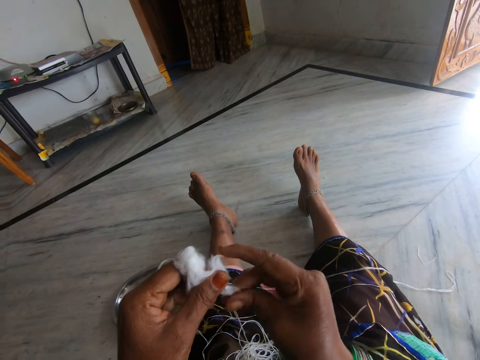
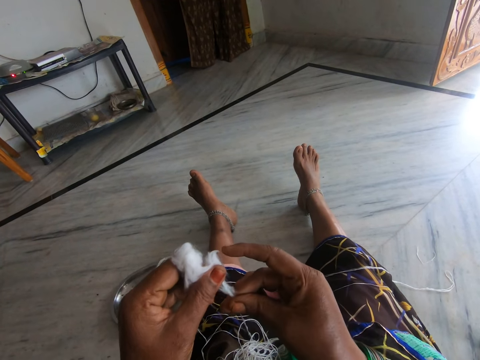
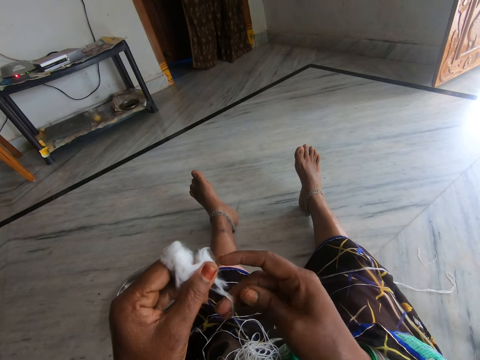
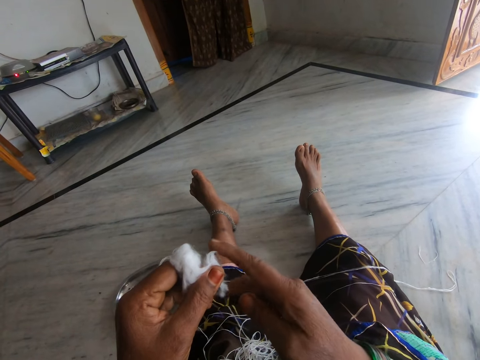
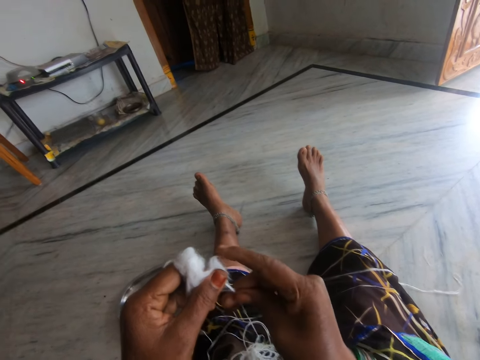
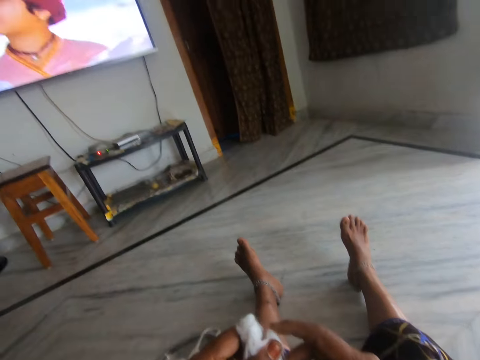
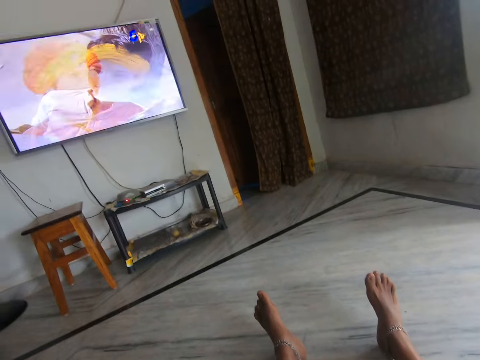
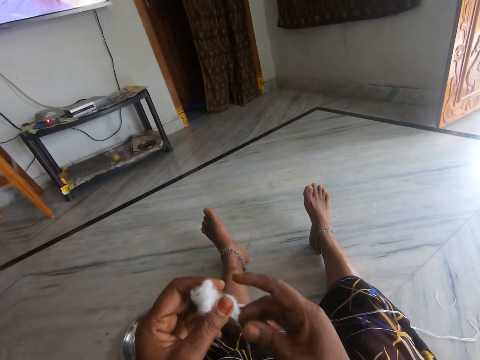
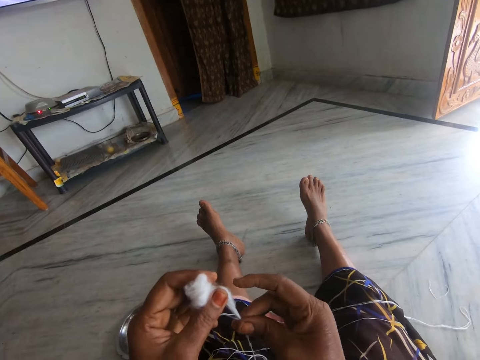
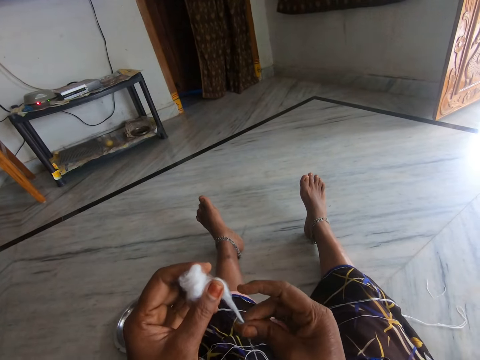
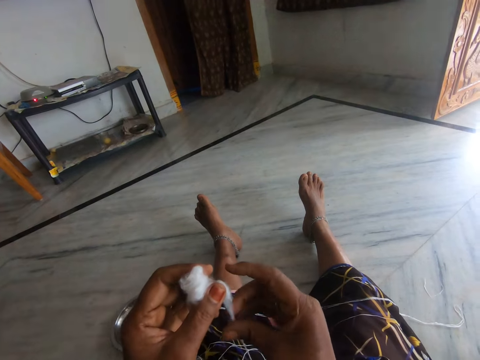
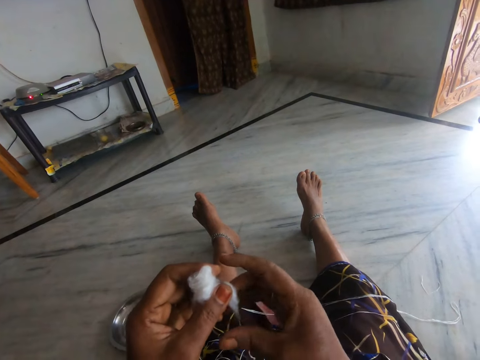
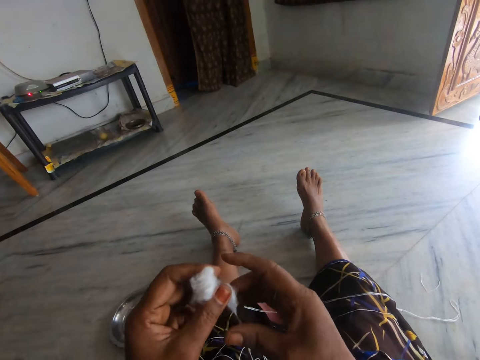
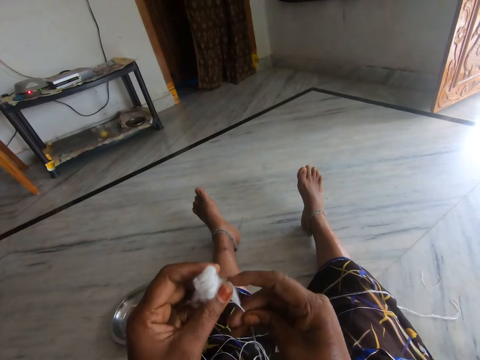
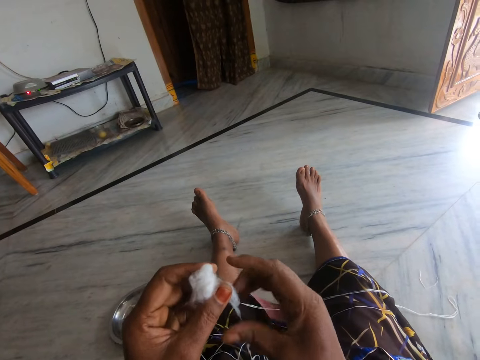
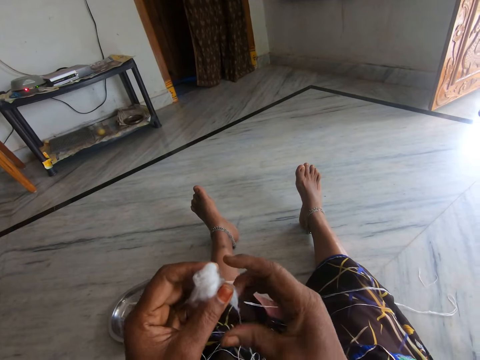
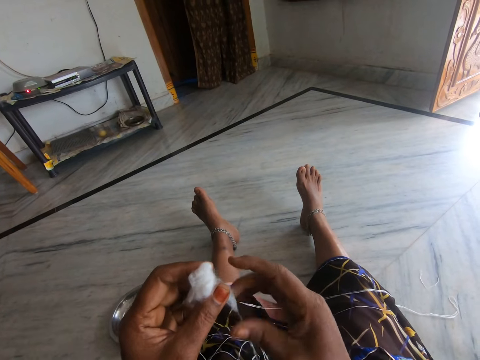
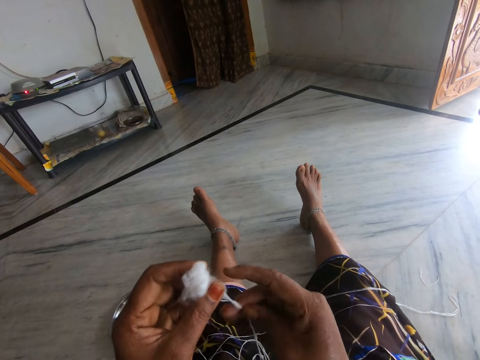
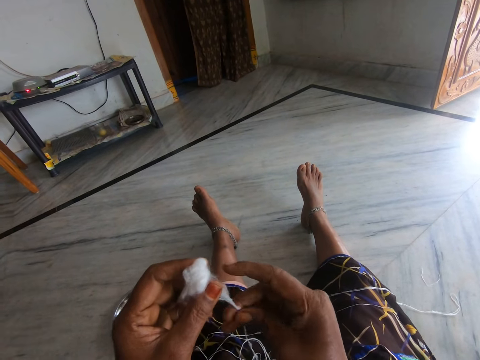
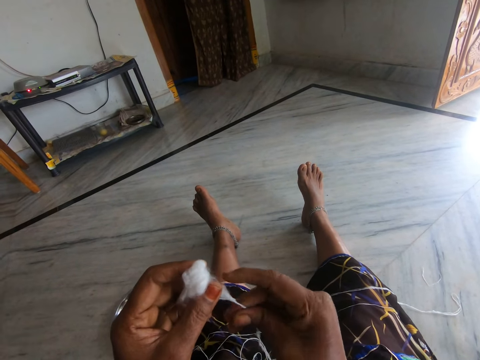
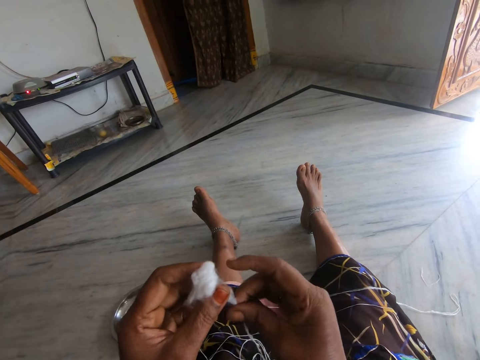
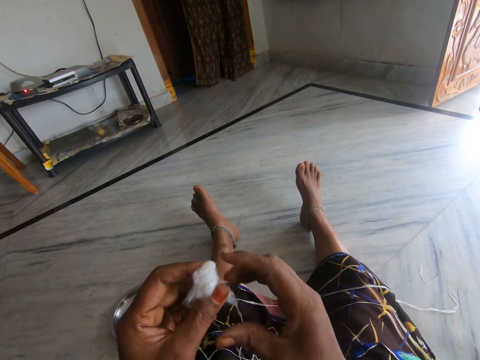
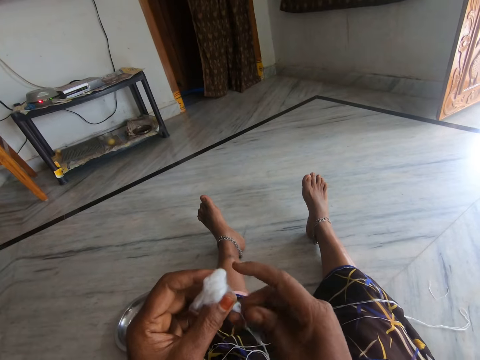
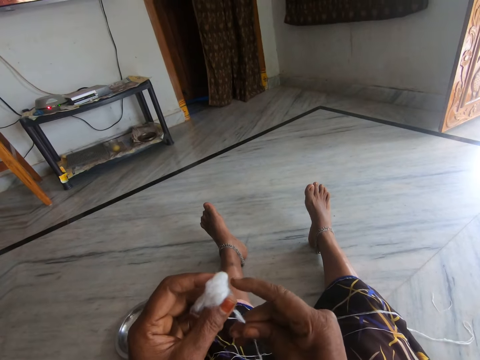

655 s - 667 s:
The camera wearer looks at the television. They make a string with cotton fibre.

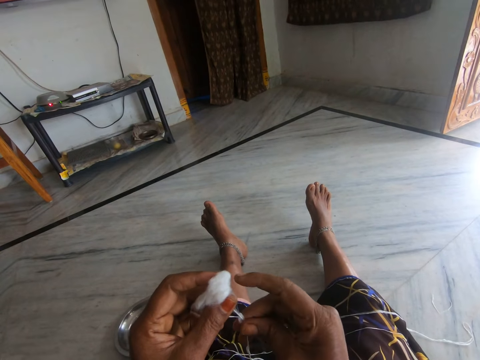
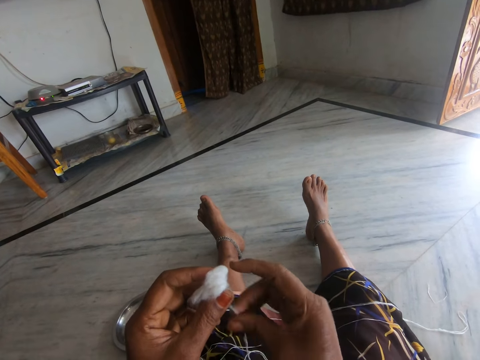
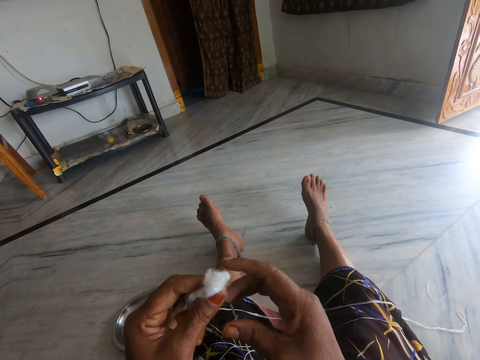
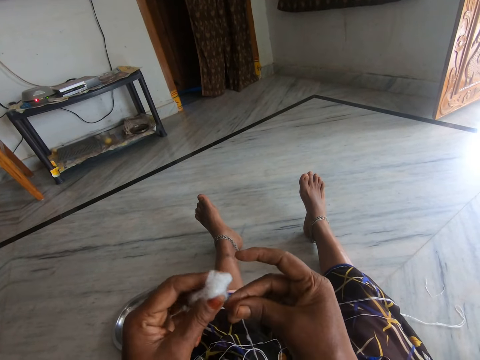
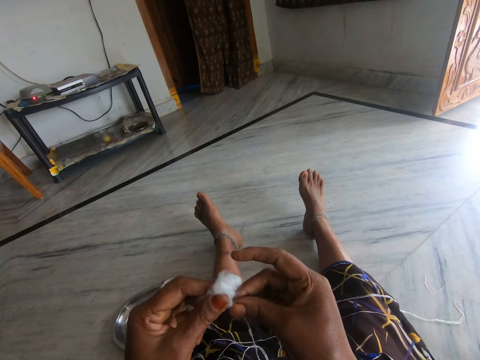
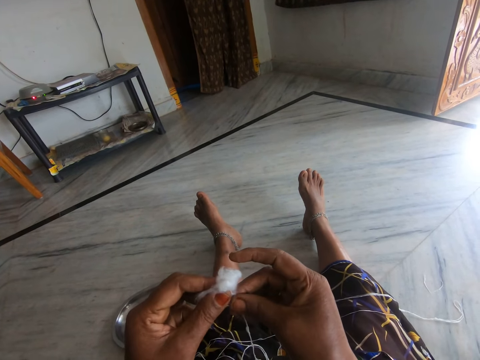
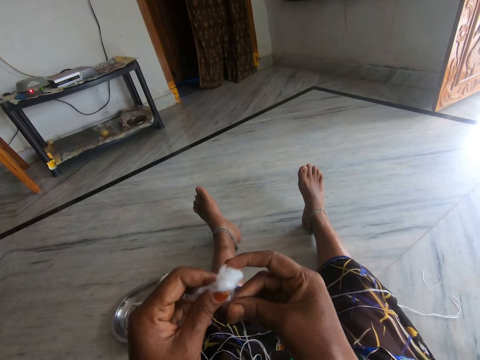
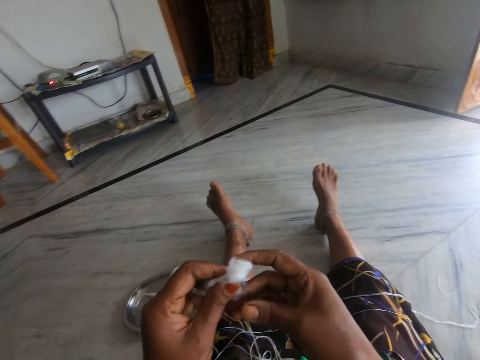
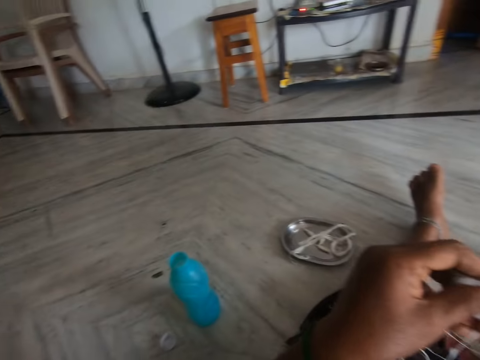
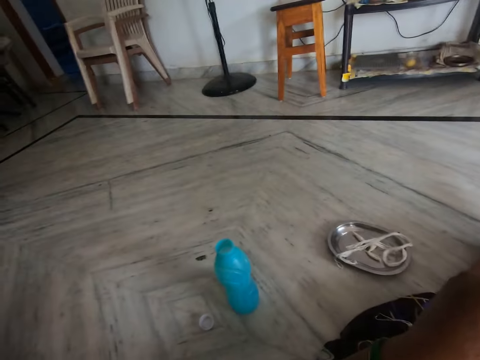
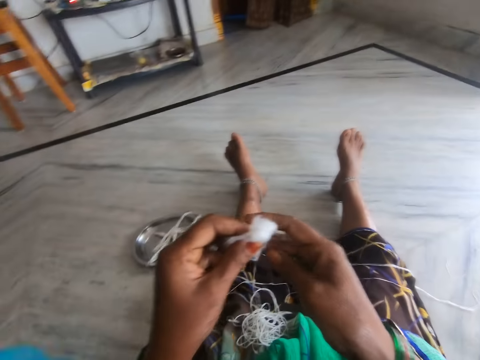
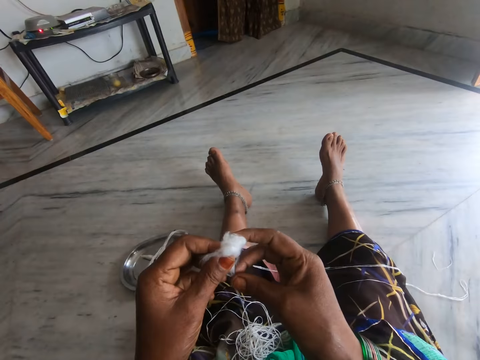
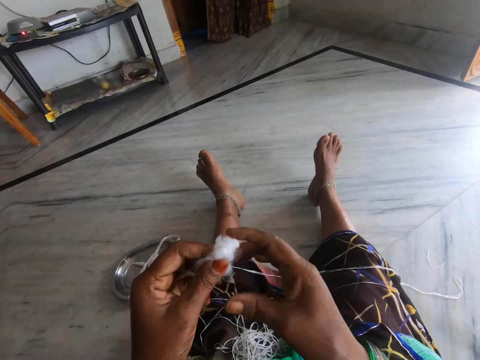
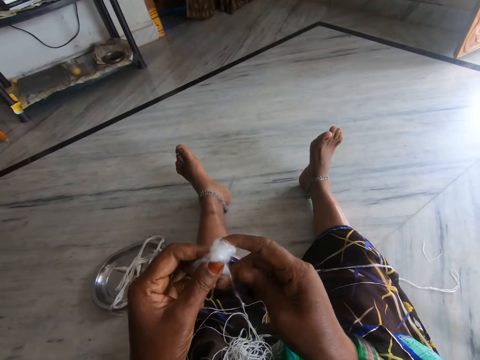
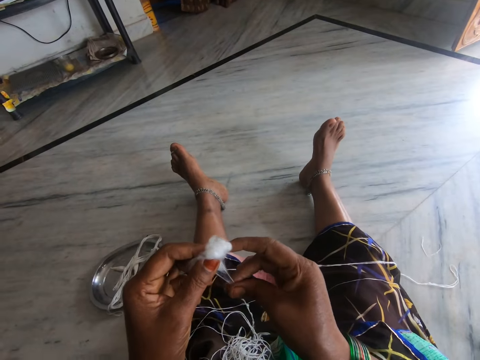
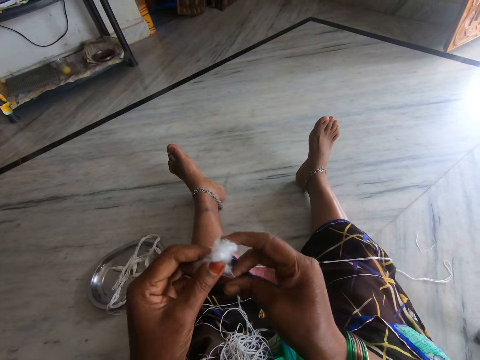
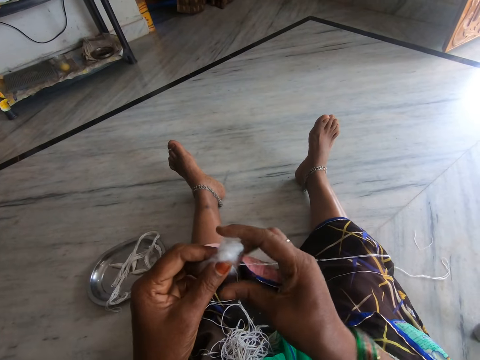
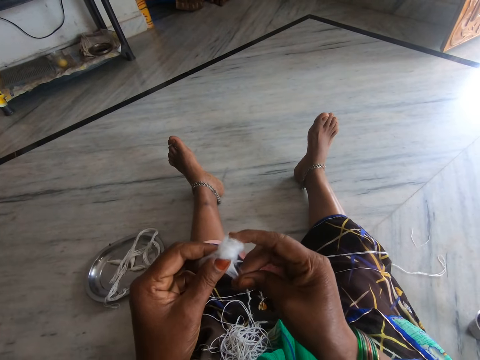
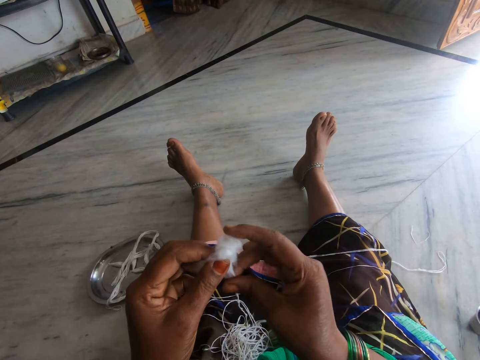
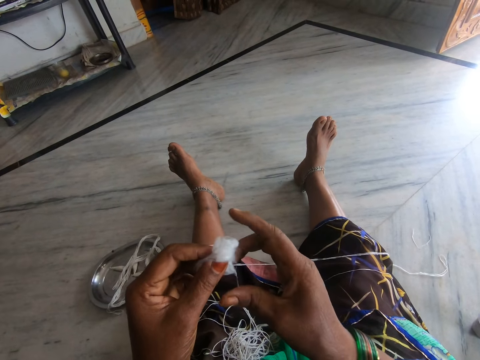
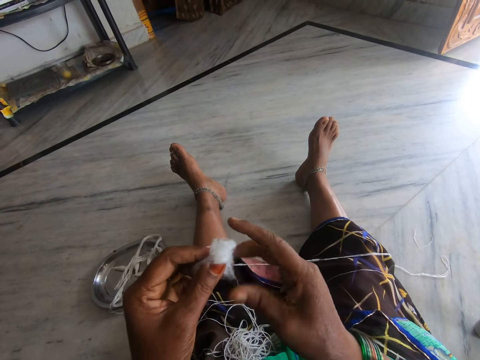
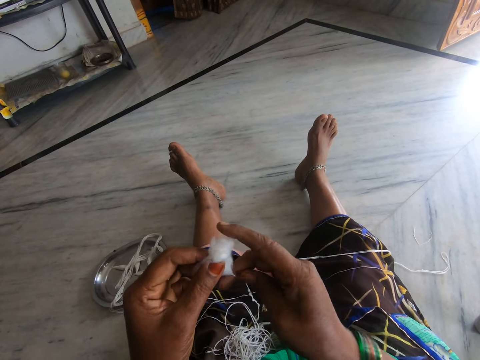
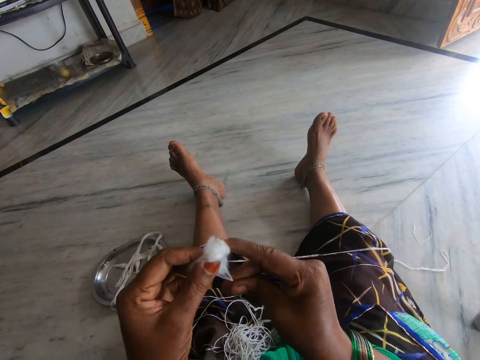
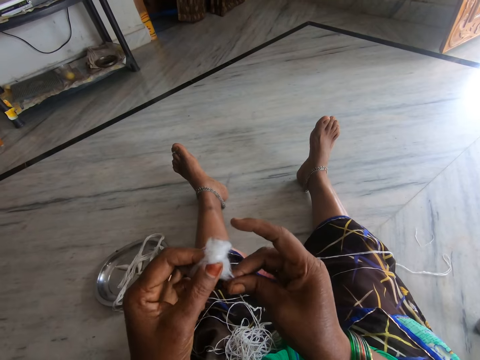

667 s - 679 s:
The camera wearer looks around. They make a string with cotton fibre.

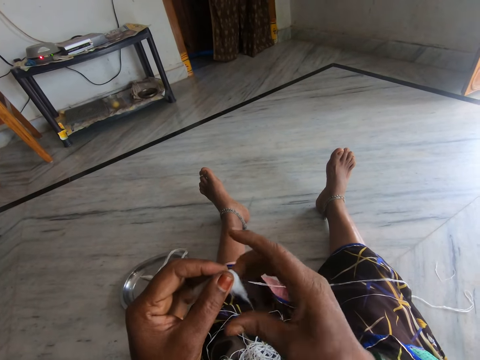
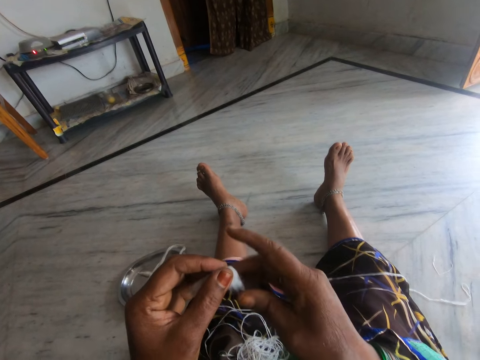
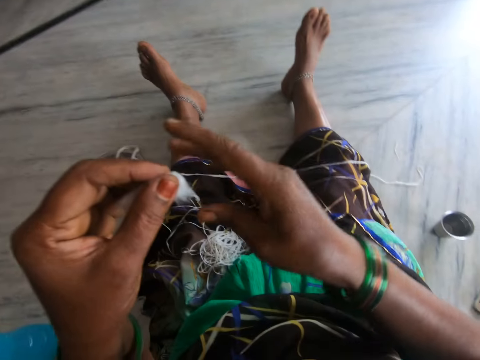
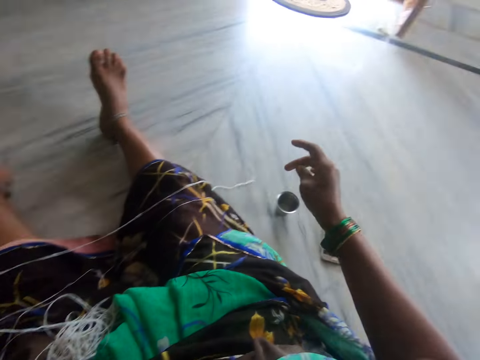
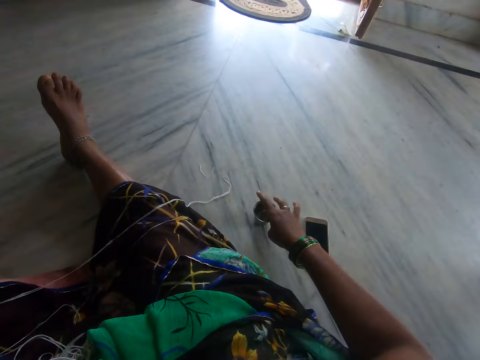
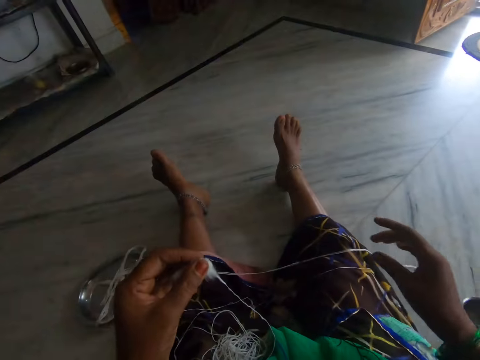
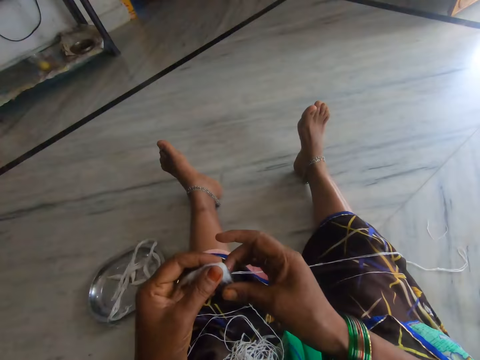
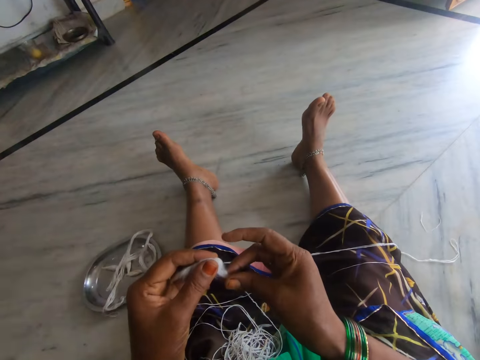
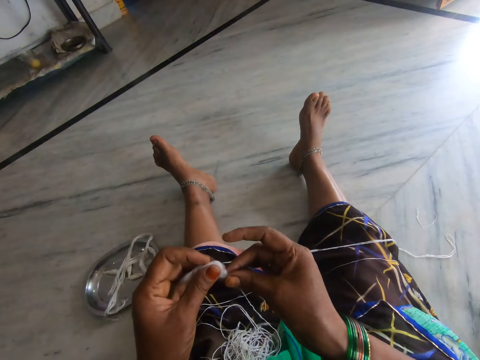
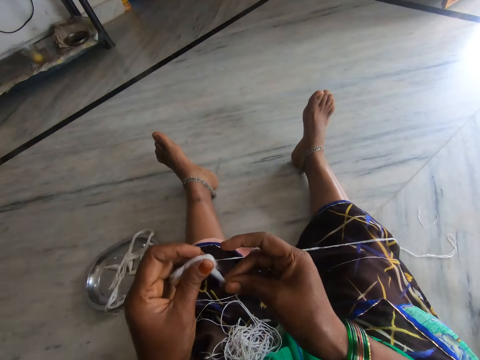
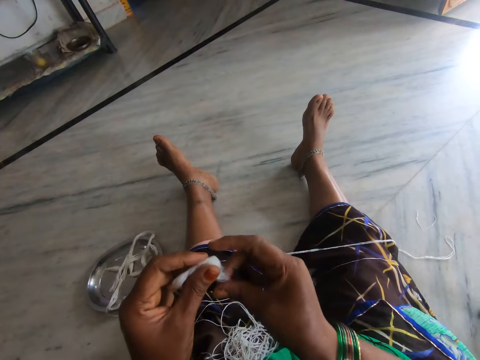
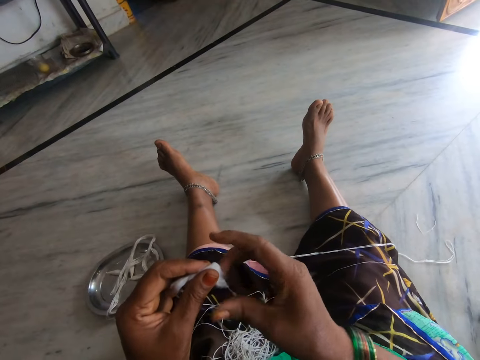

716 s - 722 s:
The camera wearer touches water in the cup with her fingers. She dips her right hand into the cup of oil. She rolls the cotton wool. She makes a string with cotton fibre.
